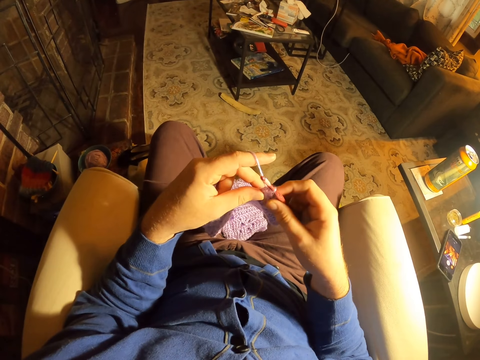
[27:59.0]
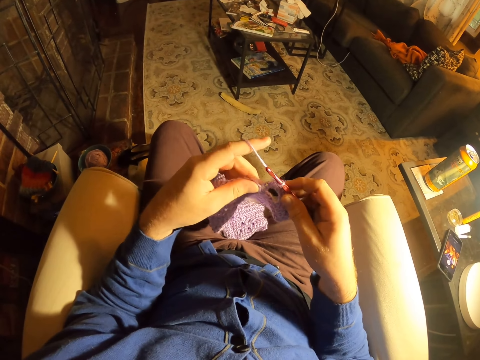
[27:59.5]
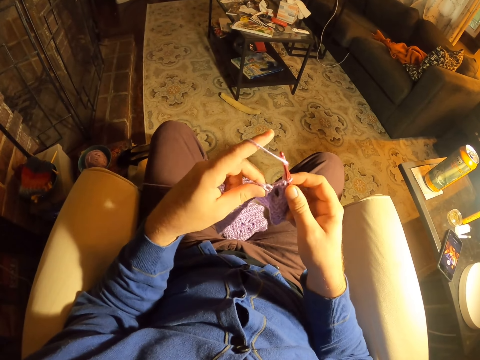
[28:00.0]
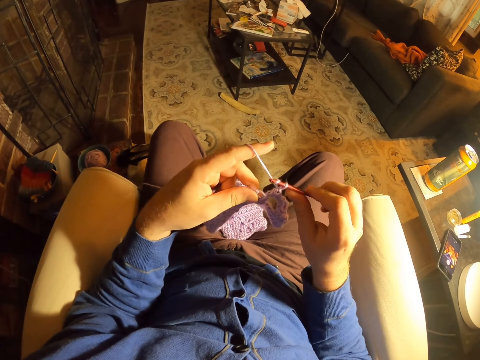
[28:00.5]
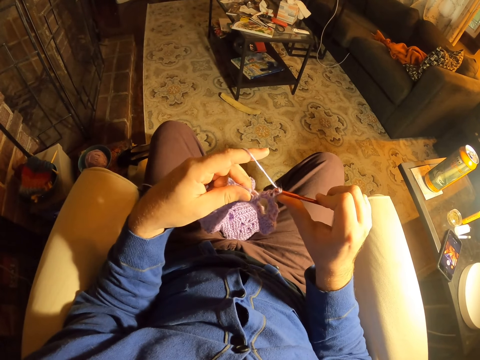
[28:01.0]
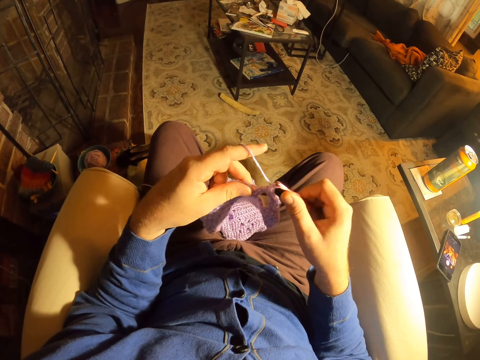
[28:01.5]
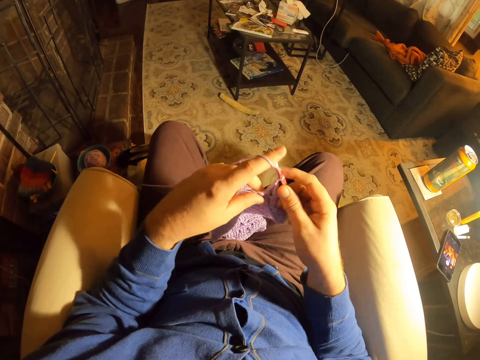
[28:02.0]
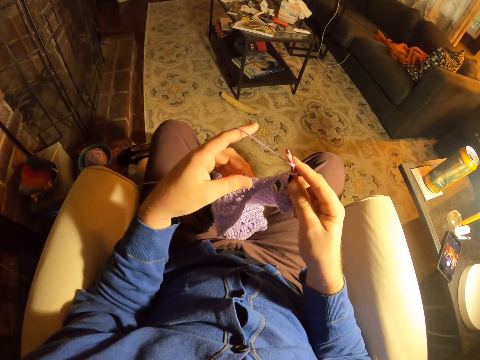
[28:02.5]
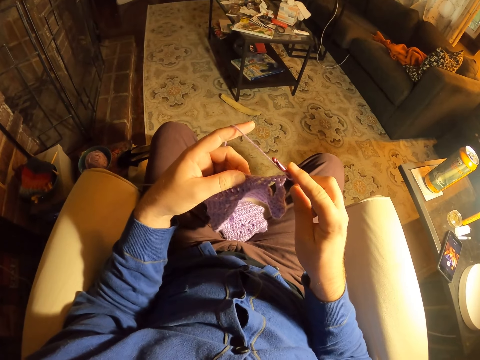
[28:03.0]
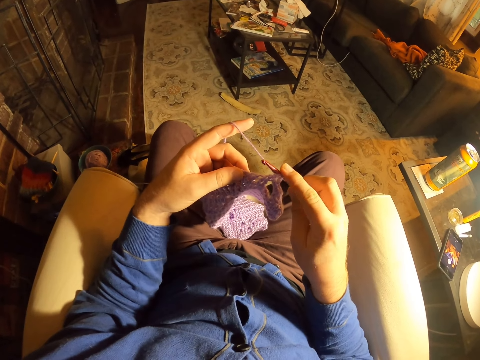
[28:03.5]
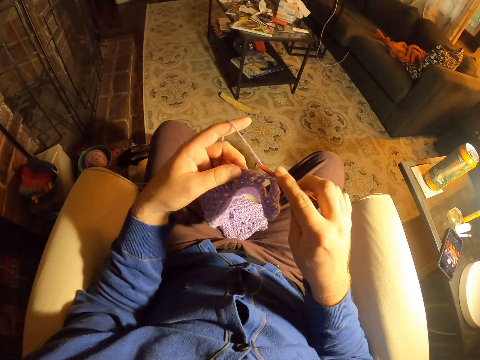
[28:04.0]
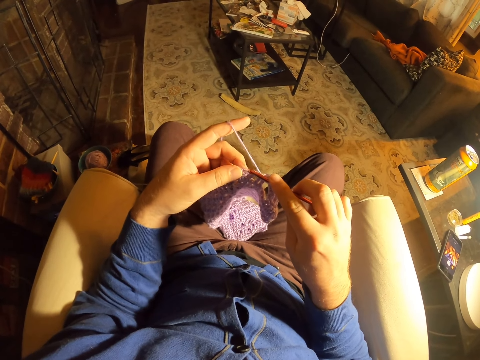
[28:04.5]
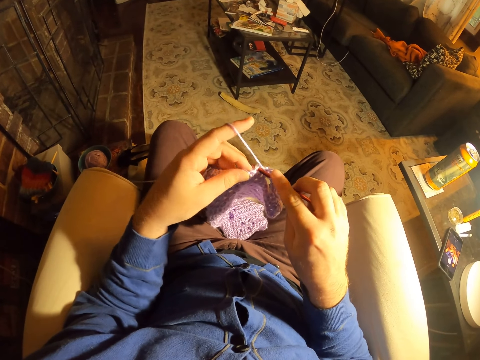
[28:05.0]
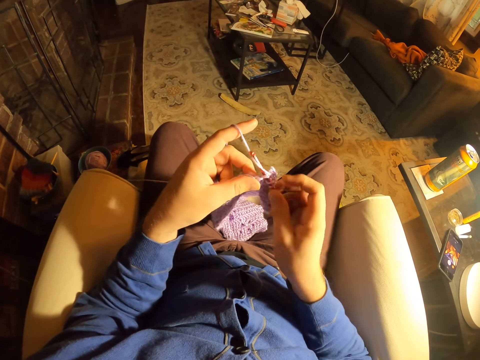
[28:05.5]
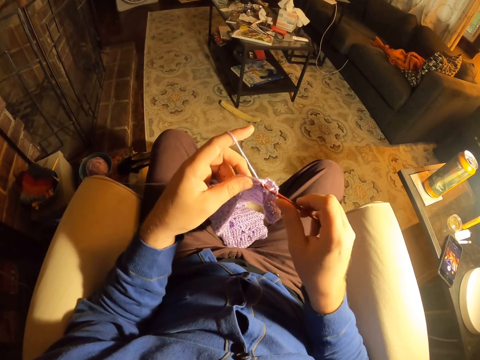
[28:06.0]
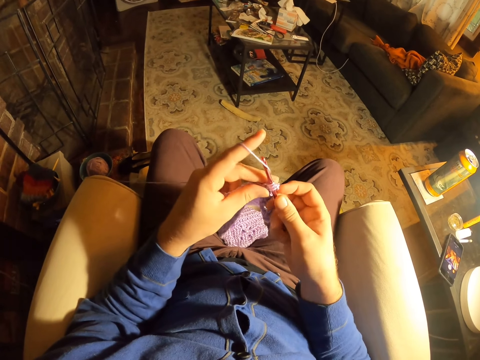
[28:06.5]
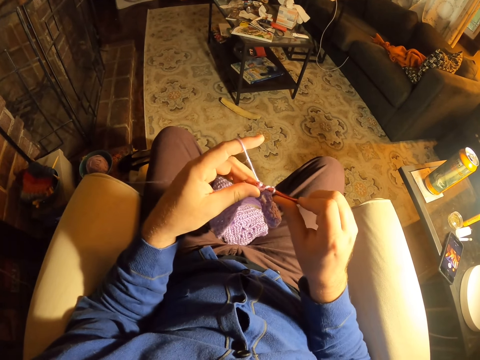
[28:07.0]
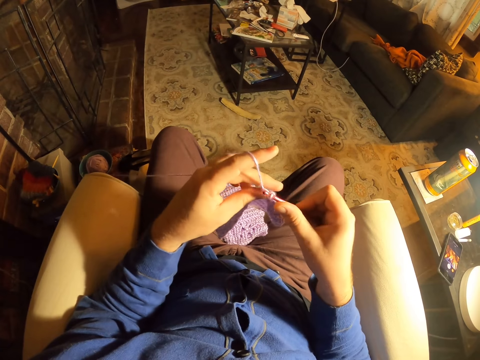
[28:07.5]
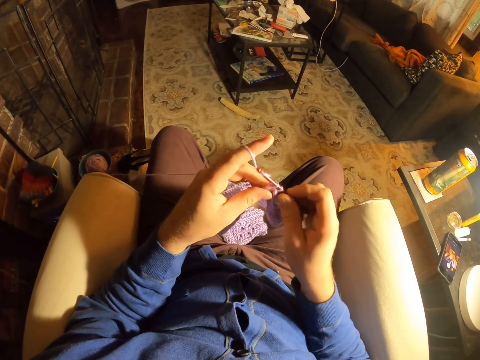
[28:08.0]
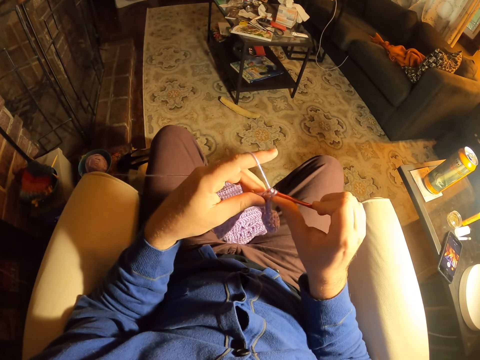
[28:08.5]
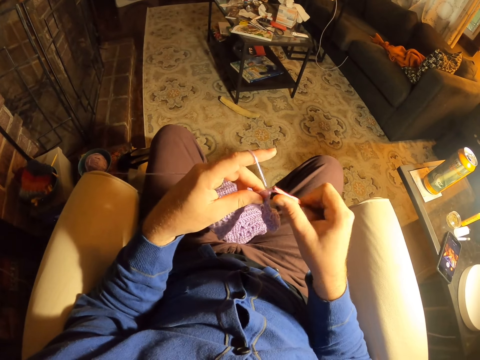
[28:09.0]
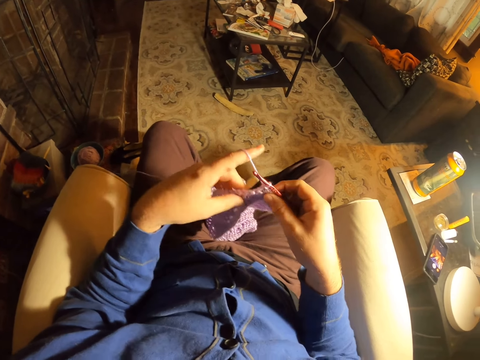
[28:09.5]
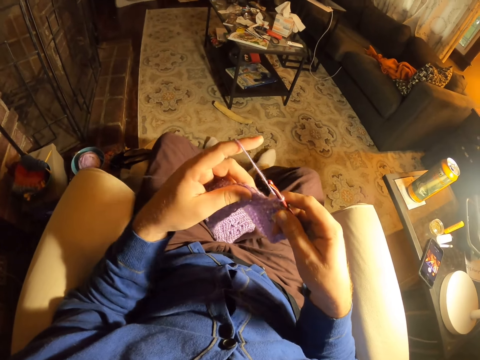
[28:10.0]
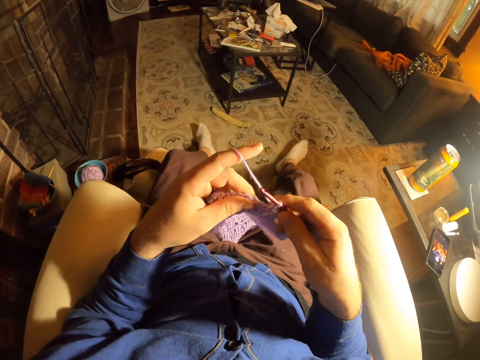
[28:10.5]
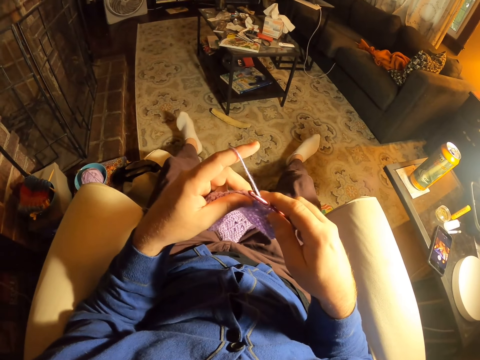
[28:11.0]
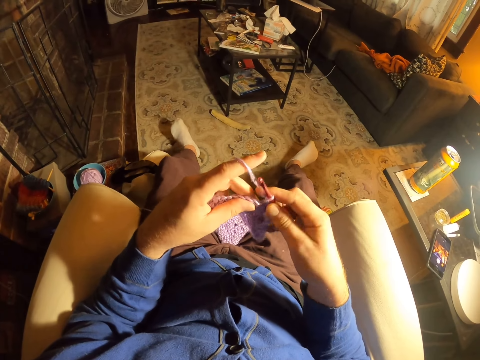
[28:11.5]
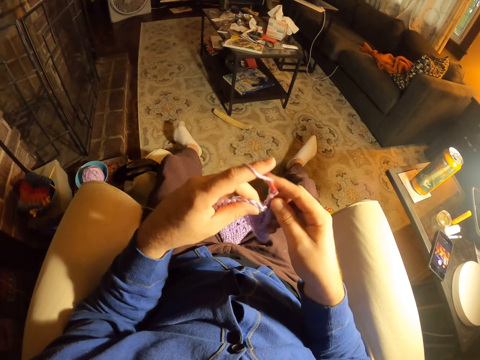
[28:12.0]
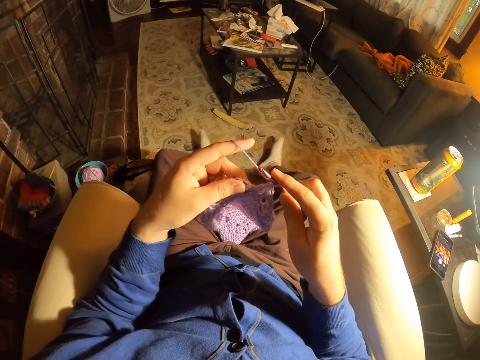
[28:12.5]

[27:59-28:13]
The camera wearer examines the stitches. They roll thread around the crochet needle. They knit the fabric with the crochet needle. They roll thread around the crochet needle. They knit the fabric with the crochet needle. They roll thread around the crochet needle. They knit the fabric with the crochet needle. They roll thread around the crochet needle. They knit the fabric with the crochet needle. They examine the stitches. They stretch the legs. They roll thread around the crochet needle.

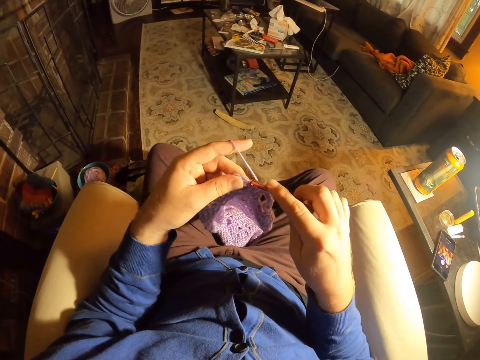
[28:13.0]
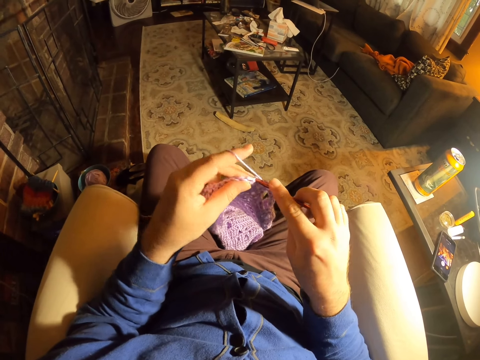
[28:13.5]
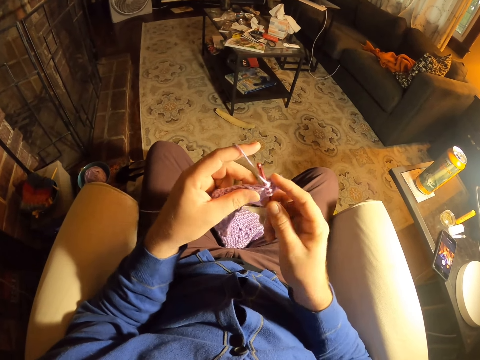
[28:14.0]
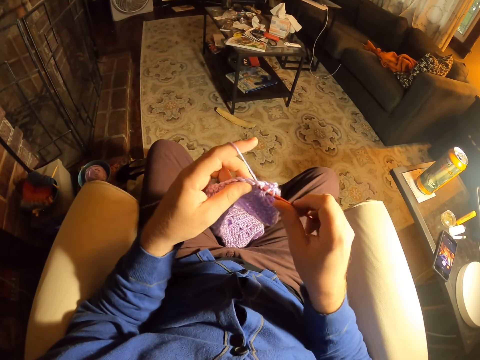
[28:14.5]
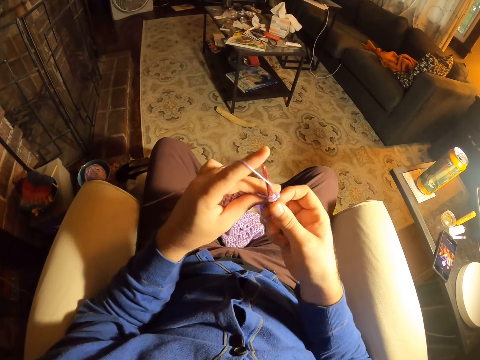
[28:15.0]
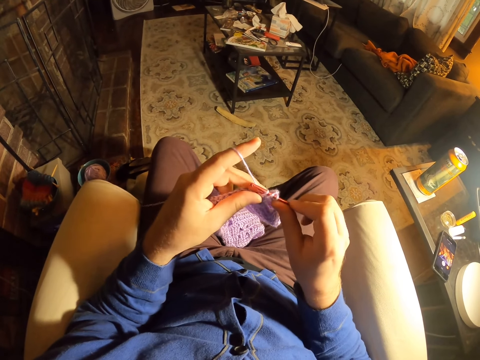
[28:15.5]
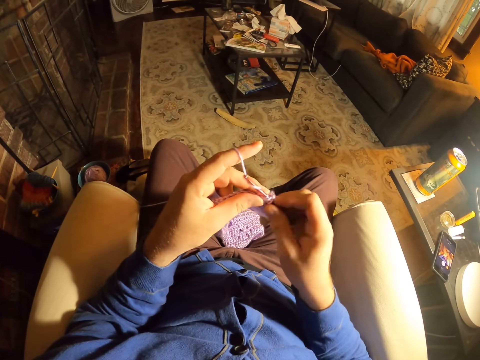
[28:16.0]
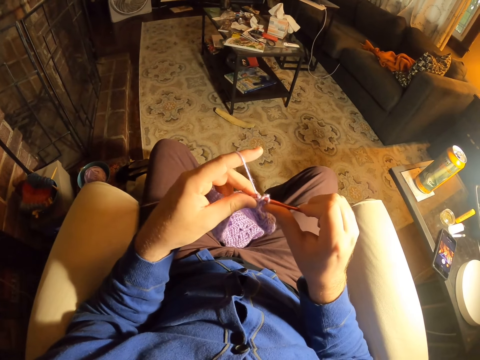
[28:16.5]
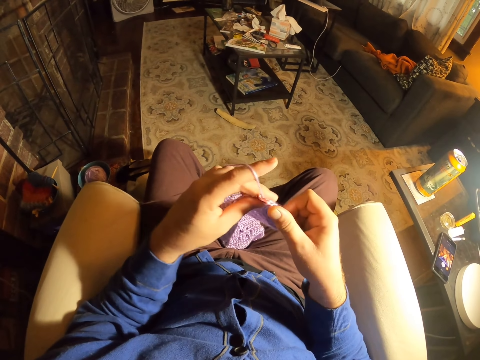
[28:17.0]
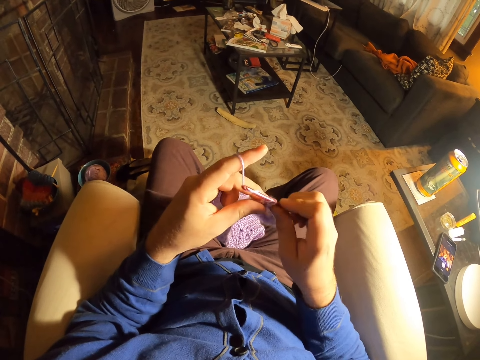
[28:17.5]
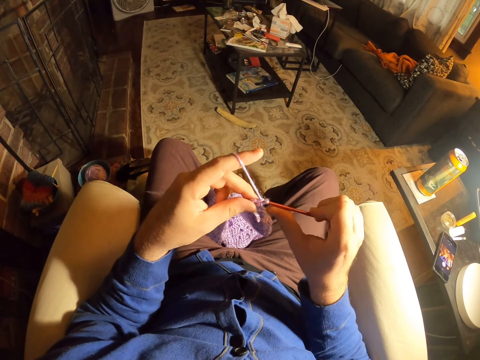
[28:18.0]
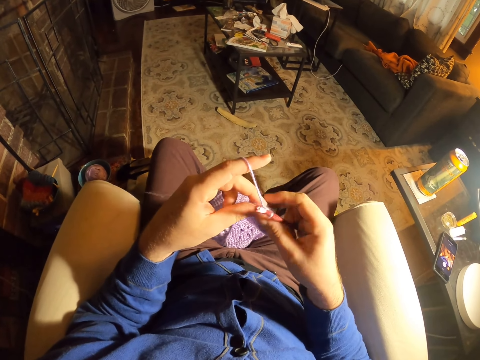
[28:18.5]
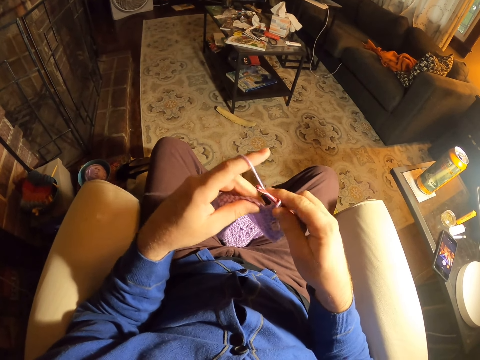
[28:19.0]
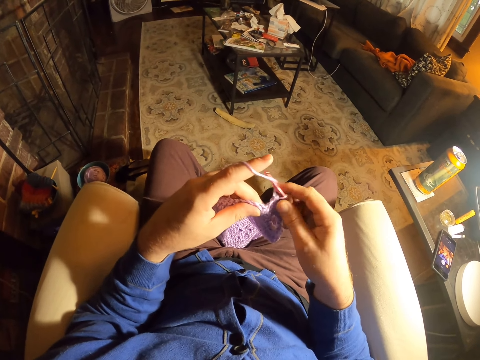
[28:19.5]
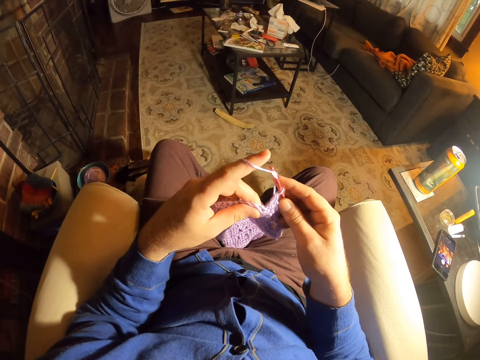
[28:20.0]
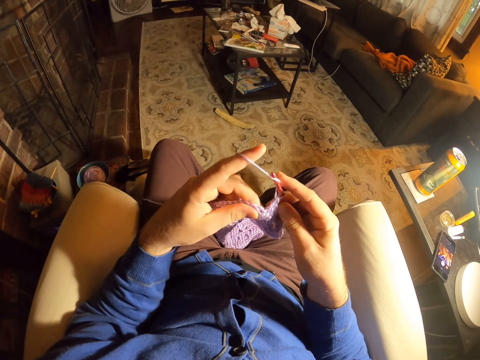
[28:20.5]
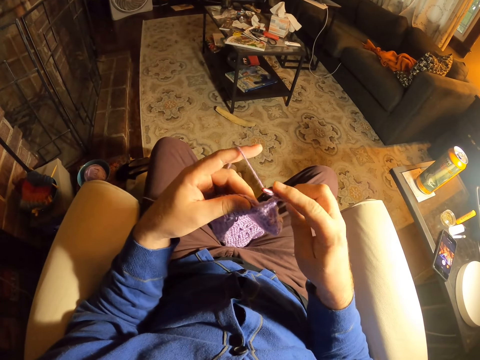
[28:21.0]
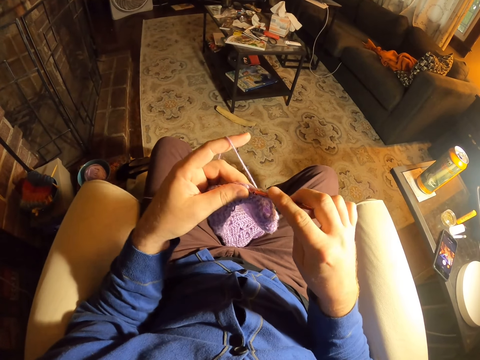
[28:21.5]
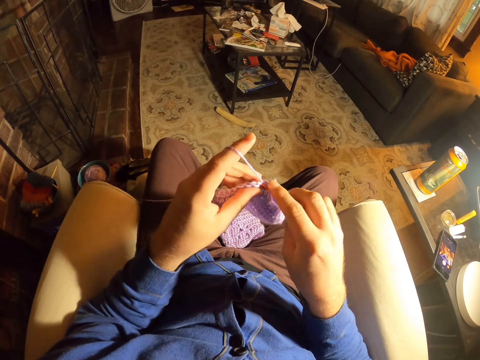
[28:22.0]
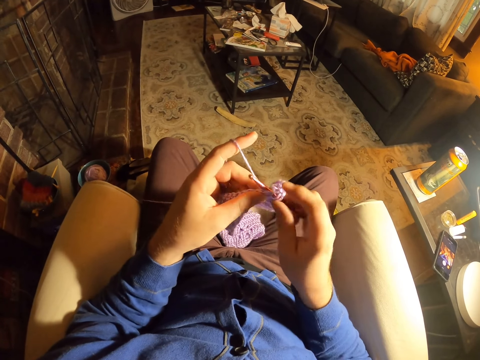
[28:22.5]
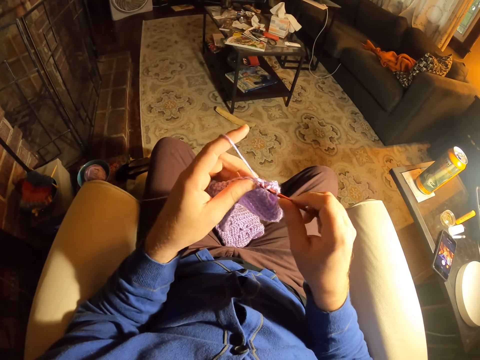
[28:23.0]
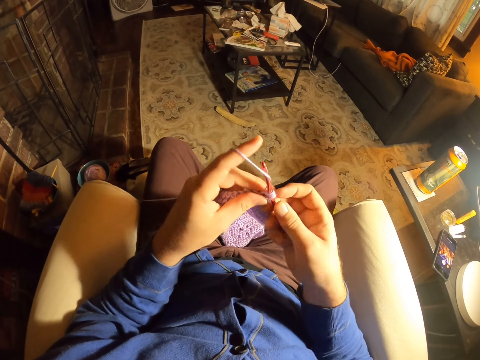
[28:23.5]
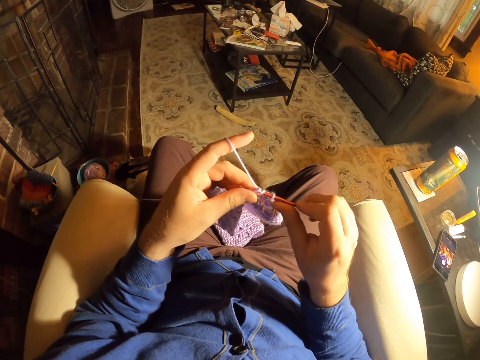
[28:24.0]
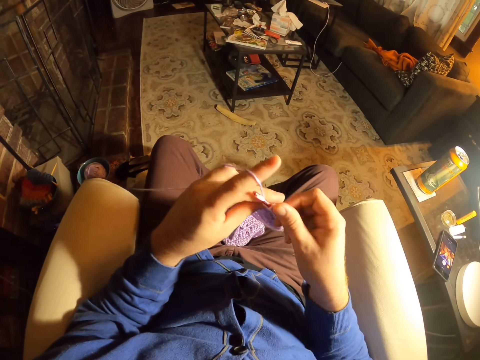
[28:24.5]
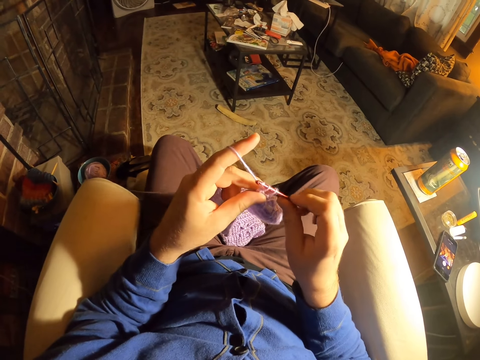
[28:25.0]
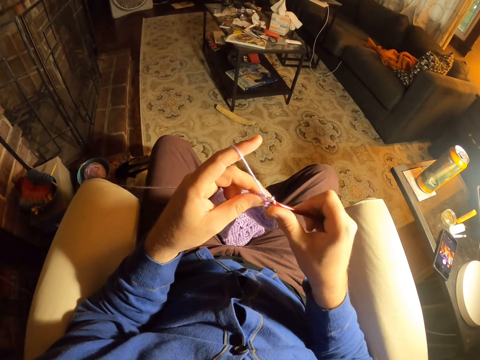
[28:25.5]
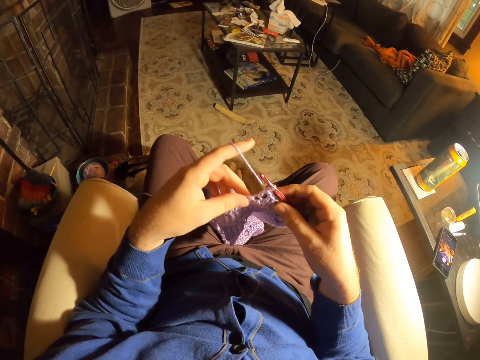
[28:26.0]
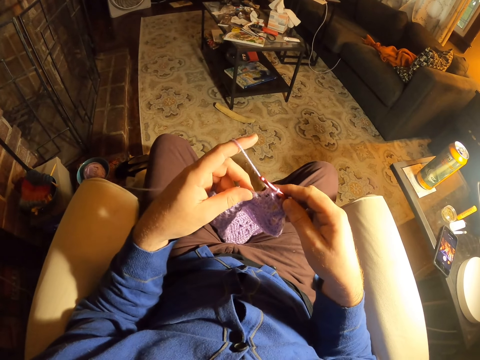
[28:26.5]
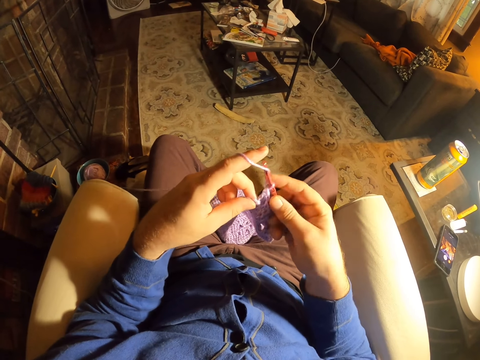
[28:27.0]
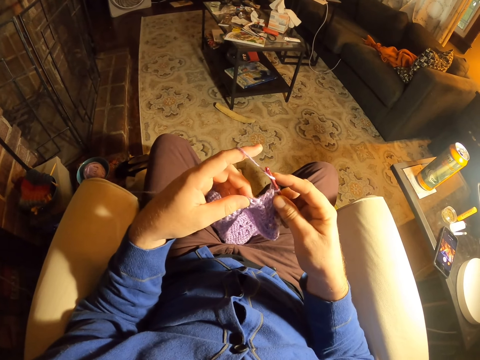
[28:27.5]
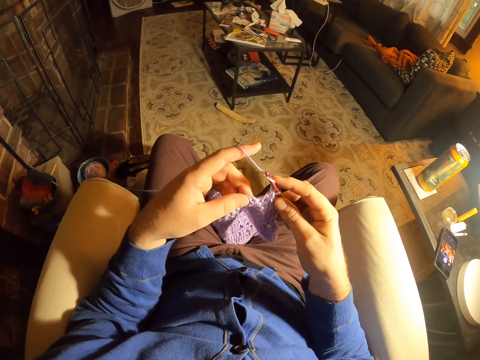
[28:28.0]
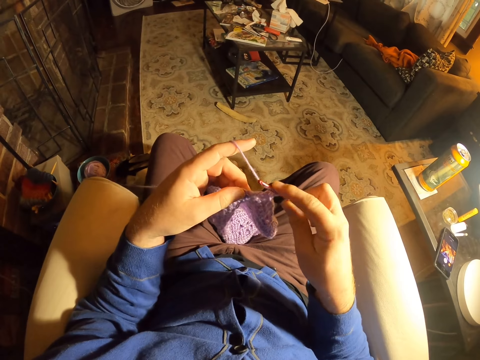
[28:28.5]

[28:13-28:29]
The camera wearer knits the fabric with the crochet needle. They roll thread around the crochet needle. They knit the fabric with the crochet needle. They roll thread around the crochet needle. They knit the fabric with the crochet needle. They examine the stitches. They roll thread around the crochet needle. They knit the fabric with the crochet needle. They examine the stitches. They roll thread around the crochet needle.
